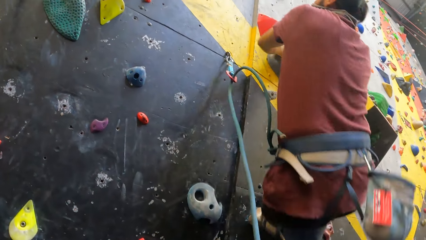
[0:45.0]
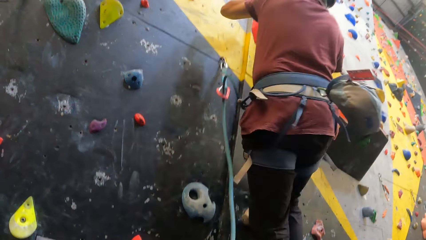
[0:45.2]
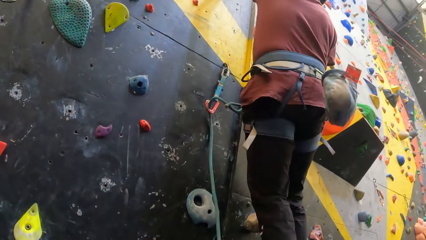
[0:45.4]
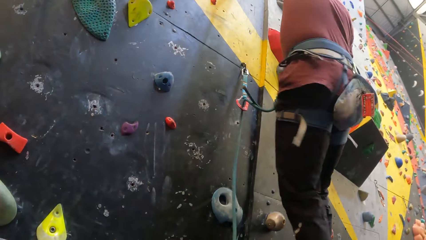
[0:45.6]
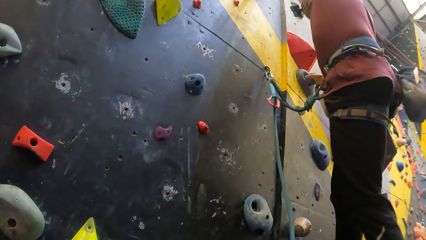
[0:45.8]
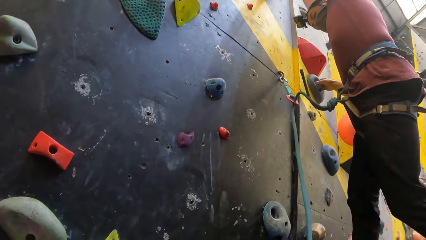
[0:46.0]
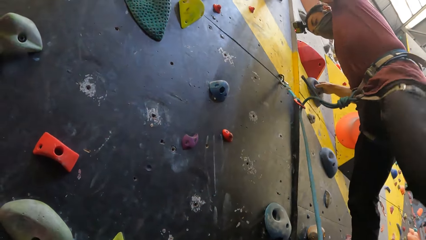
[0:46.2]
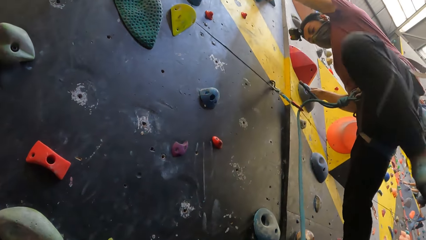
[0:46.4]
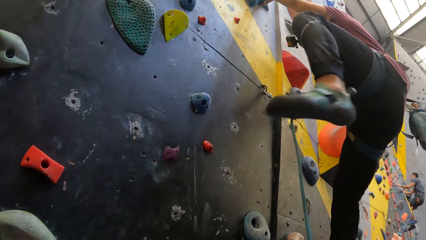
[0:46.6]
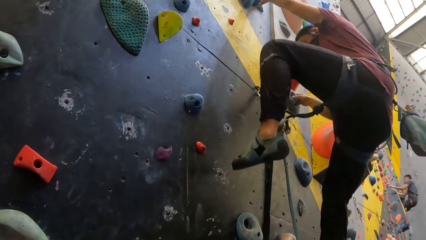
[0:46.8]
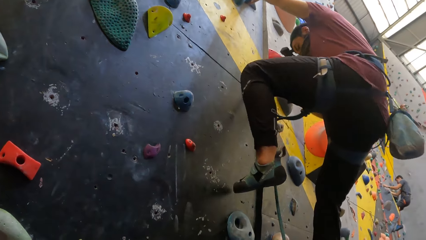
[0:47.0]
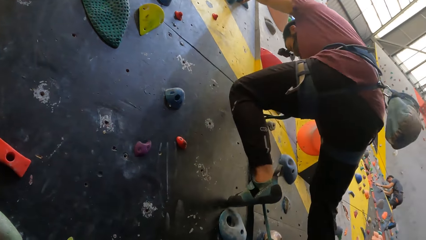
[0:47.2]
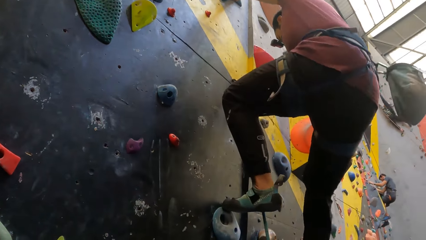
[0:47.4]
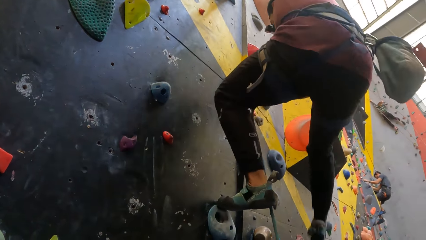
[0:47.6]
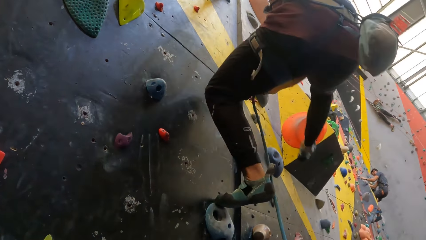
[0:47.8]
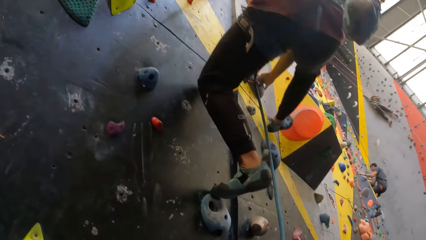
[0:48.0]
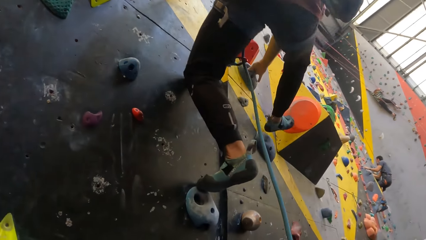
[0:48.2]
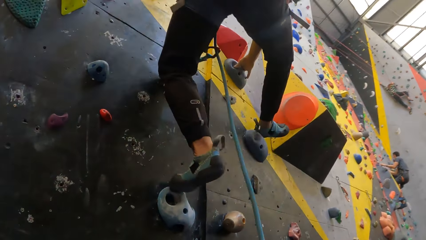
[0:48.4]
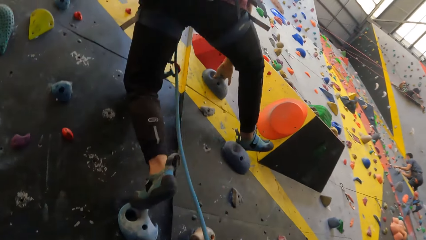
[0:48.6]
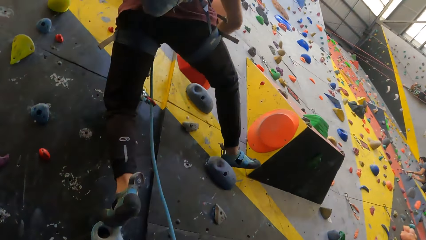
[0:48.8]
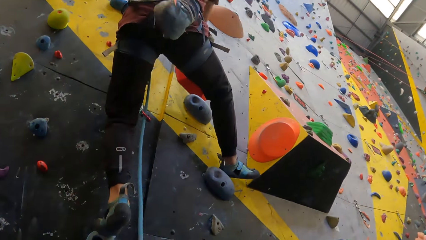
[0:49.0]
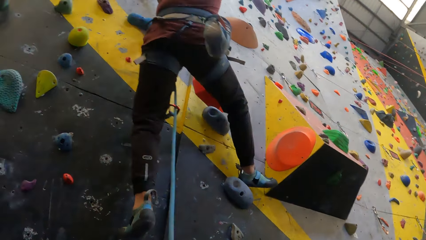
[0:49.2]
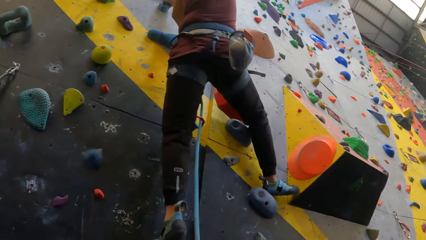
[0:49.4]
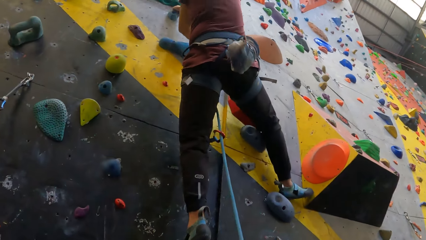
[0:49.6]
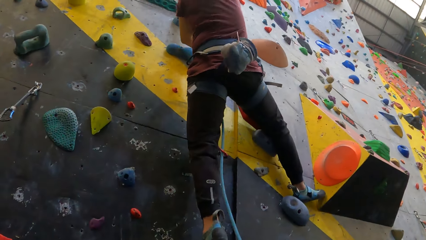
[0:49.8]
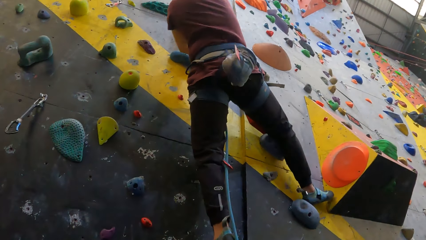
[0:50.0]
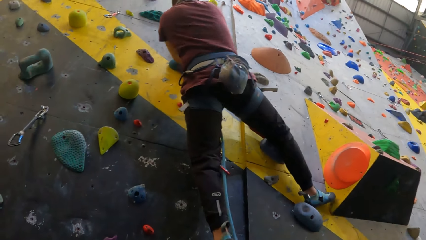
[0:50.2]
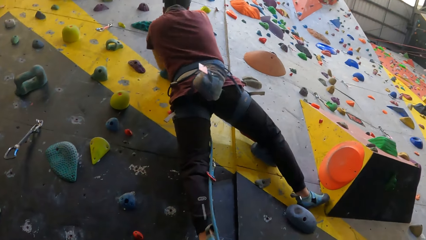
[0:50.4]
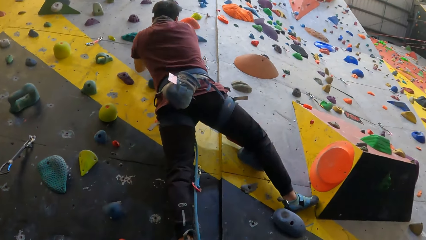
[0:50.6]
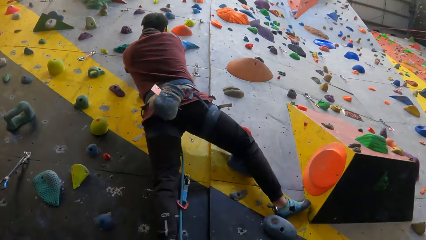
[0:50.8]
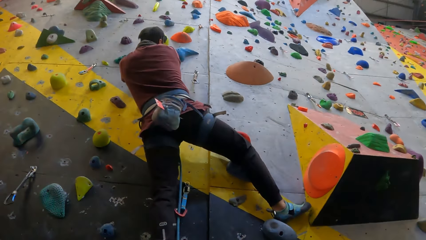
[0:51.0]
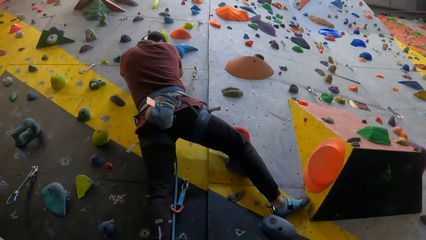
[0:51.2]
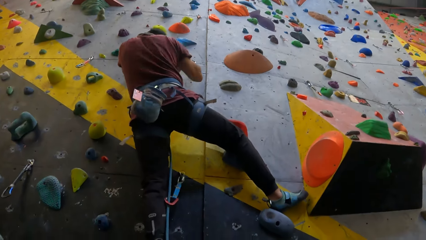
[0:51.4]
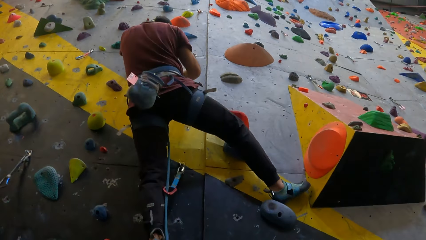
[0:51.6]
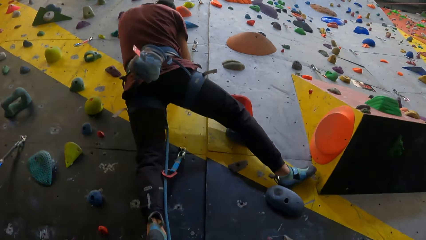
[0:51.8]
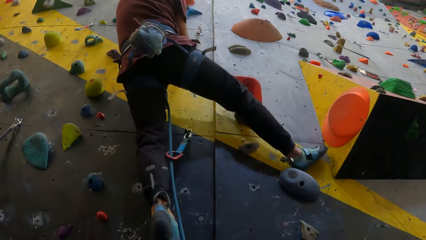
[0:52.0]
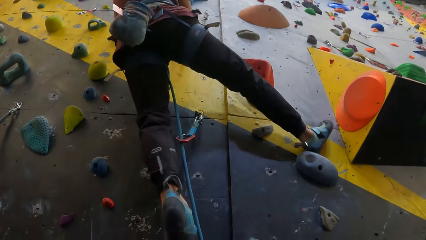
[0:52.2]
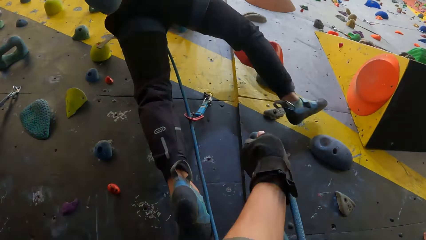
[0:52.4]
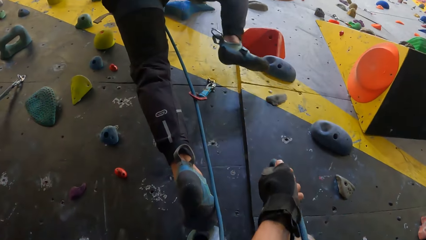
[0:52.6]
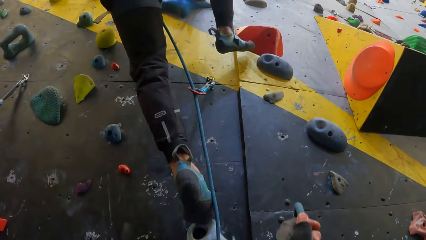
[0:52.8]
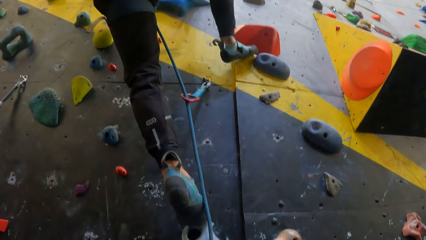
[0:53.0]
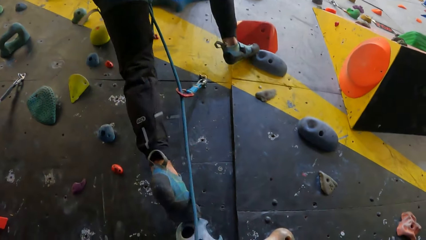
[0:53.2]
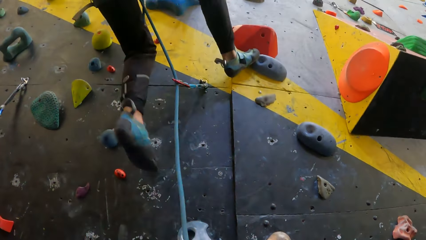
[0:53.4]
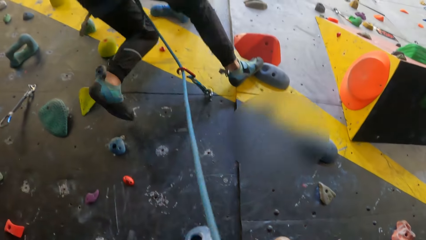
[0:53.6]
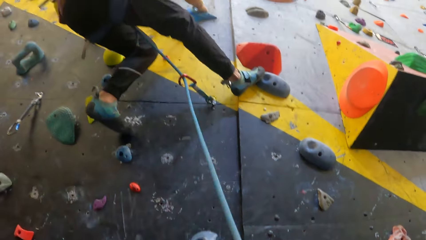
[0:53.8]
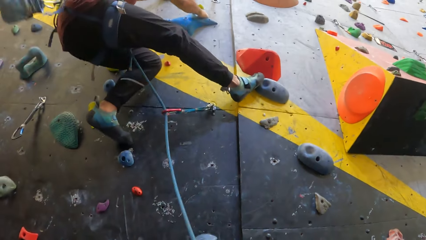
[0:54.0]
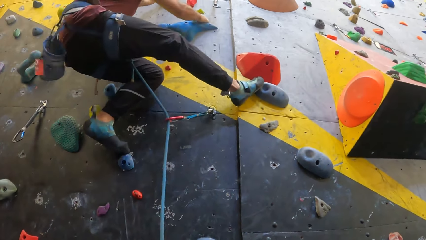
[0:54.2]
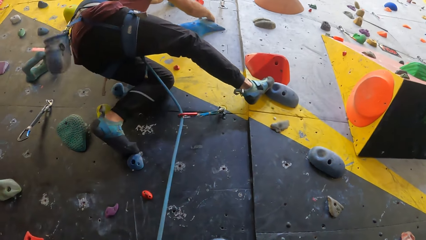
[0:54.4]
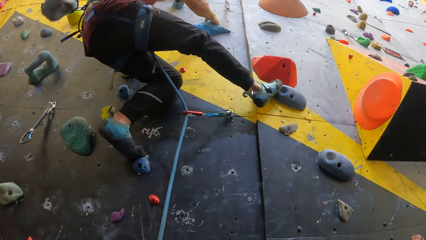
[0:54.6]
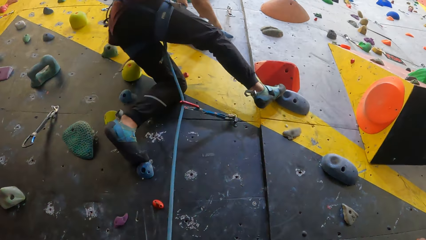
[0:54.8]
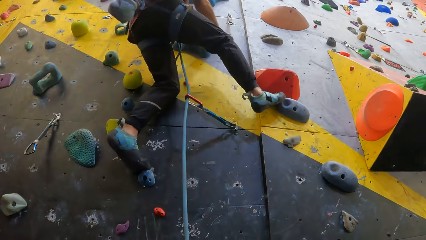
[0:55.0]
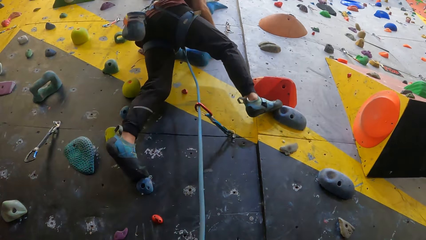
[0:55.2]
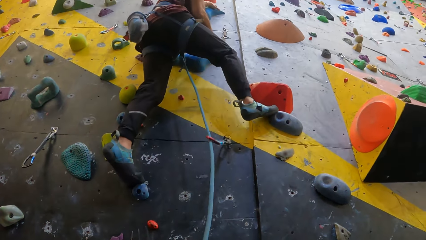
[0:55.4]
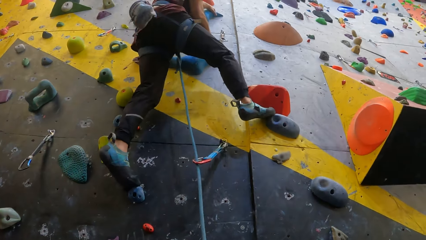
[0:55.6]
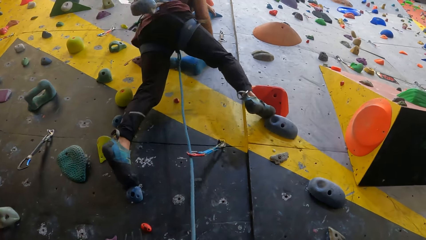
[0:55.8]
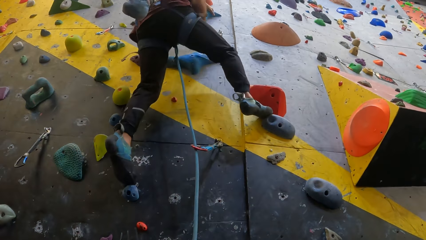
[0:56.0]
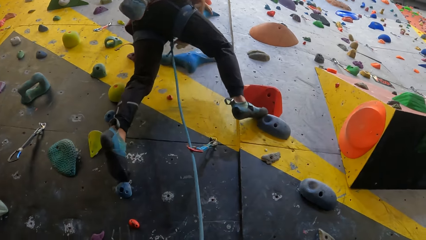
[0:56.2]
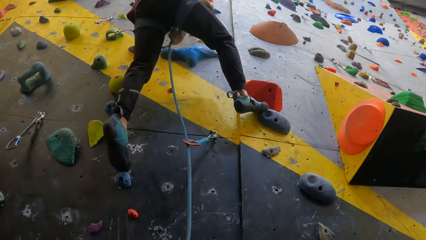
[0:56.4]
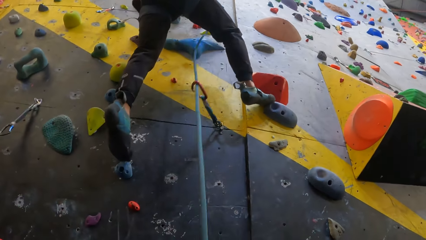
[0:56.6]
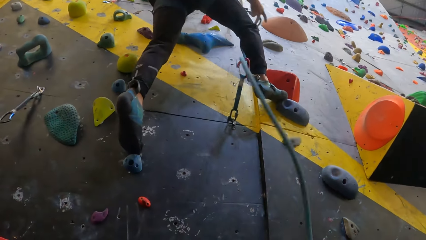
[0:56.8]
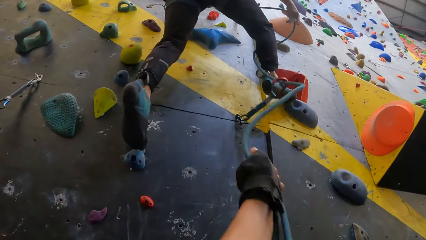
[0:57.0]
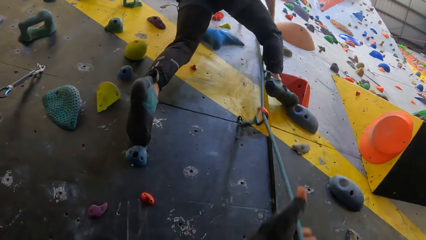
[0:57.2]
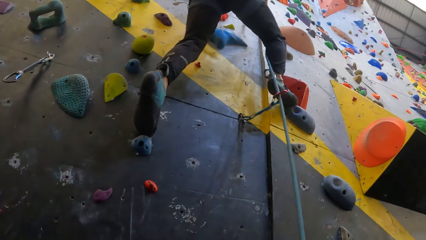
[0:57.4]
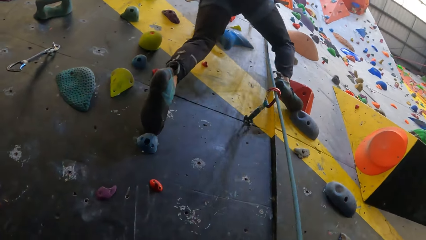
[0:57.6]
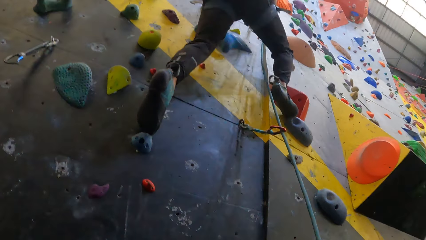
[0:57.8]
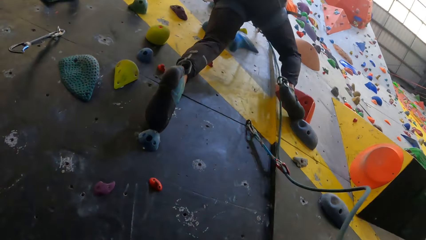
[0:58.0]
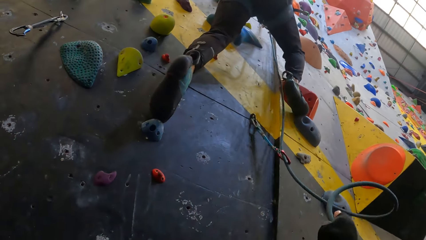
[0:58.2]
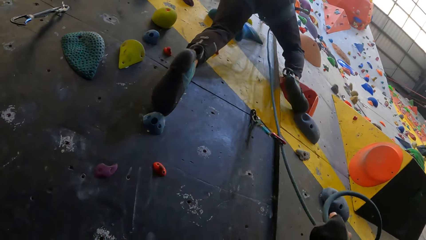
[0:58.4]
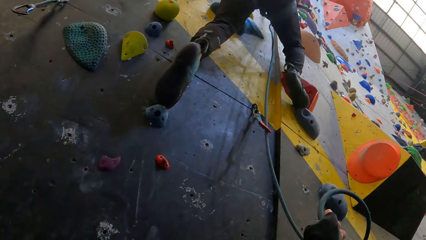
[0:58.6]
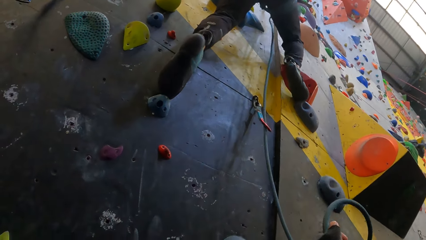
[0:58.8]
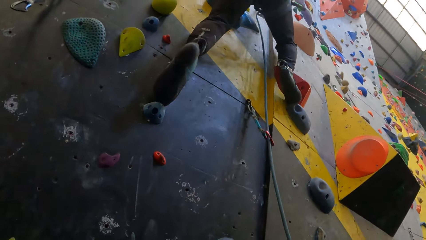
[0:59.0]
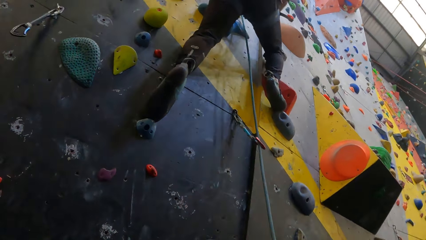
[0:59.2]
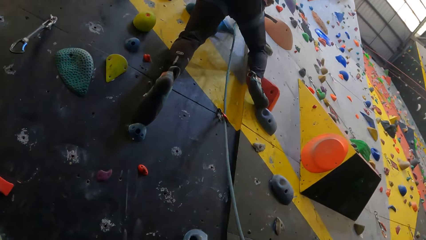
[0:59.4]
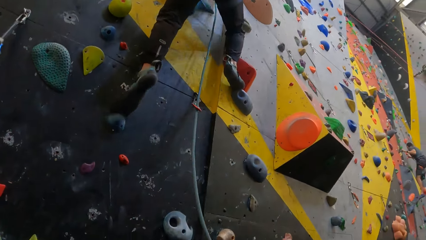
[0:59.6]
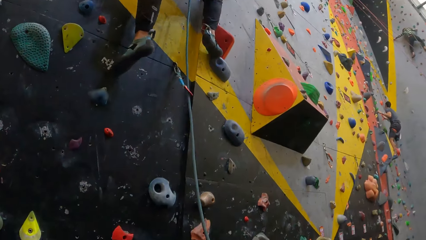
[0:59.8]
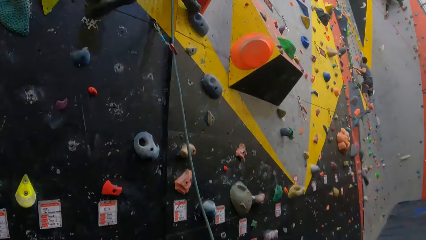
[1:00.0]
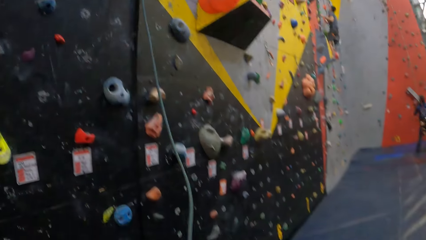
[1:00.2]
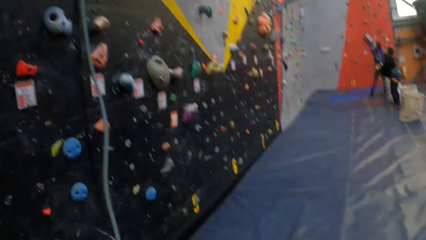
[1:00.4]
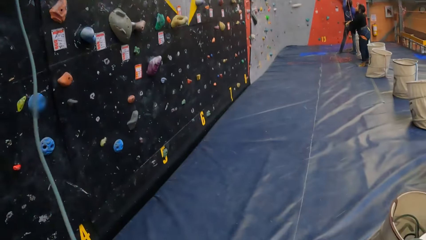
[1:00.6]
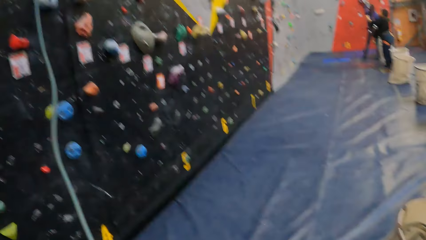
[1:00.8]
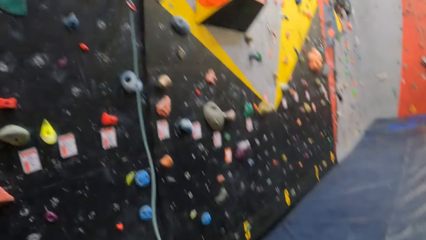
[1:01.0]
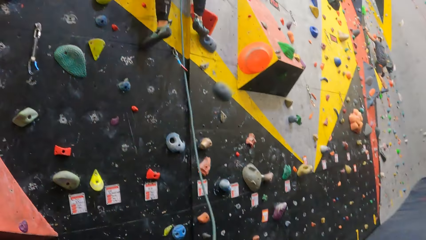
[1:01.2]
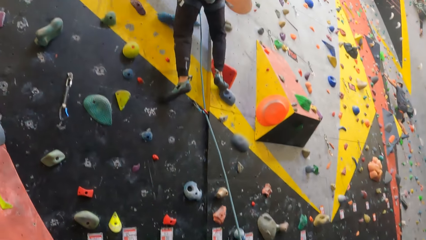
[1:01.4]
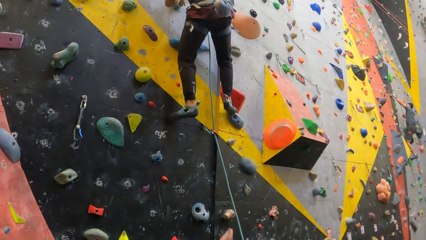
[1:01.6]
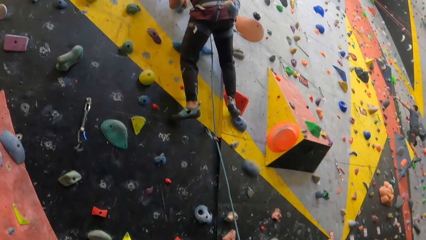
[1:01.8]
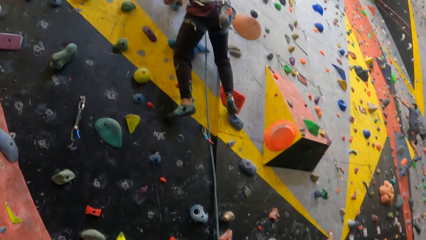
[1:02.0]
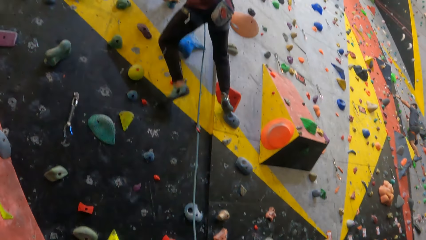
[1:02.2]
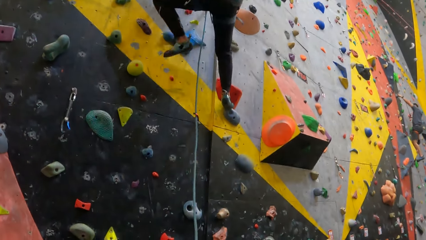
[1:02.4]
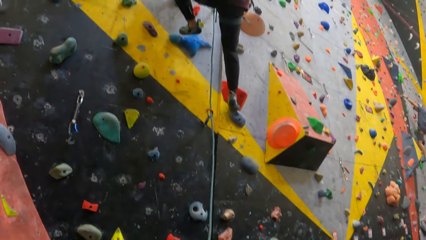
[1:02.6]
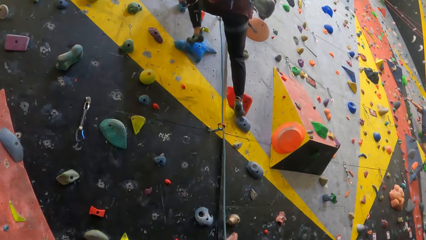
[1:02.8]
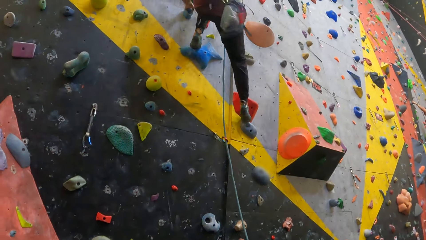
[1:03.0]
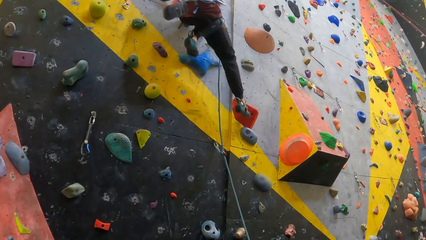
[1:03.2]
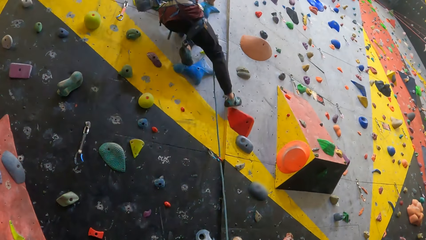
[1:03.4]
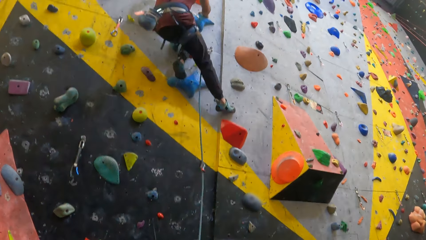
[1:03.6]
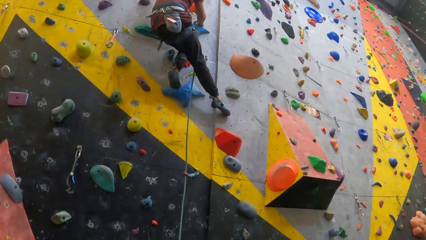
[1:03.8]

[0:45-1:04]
A man climbs the rock climbing. The camera wearer adjusts the rope.
